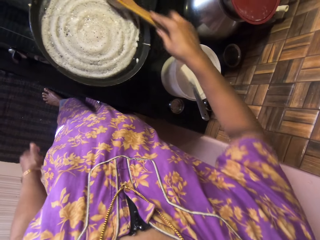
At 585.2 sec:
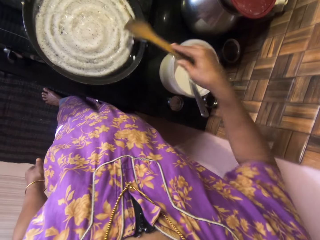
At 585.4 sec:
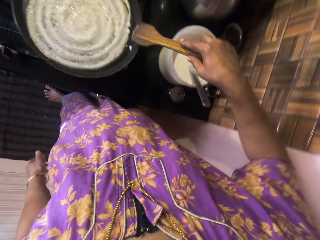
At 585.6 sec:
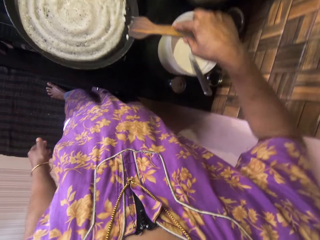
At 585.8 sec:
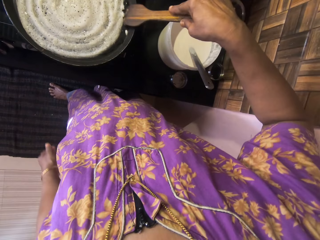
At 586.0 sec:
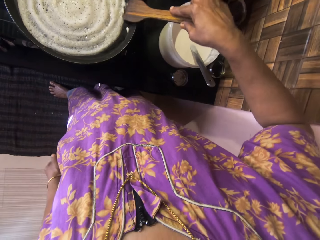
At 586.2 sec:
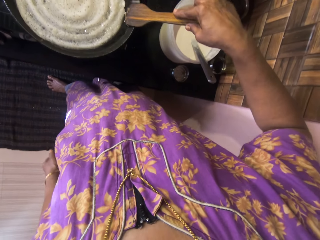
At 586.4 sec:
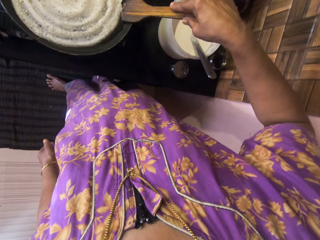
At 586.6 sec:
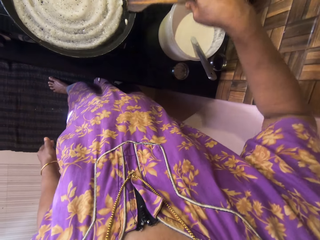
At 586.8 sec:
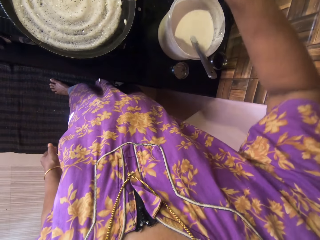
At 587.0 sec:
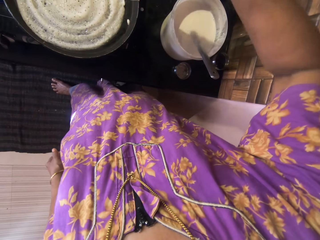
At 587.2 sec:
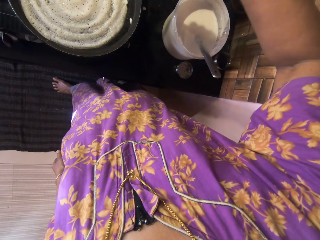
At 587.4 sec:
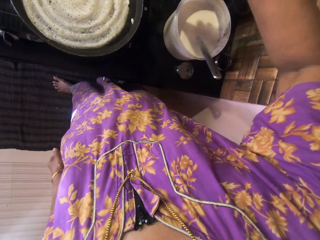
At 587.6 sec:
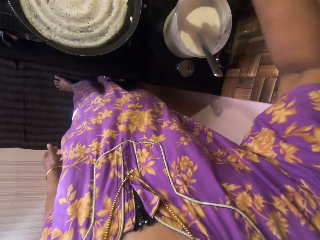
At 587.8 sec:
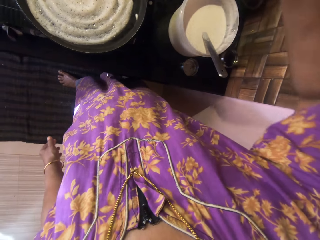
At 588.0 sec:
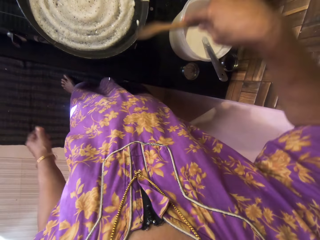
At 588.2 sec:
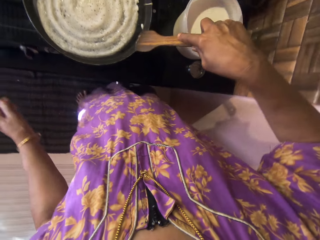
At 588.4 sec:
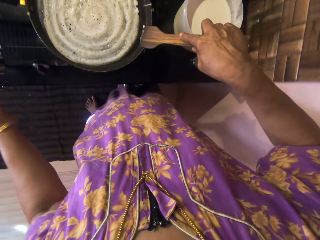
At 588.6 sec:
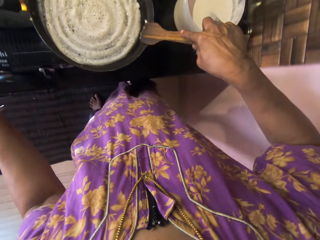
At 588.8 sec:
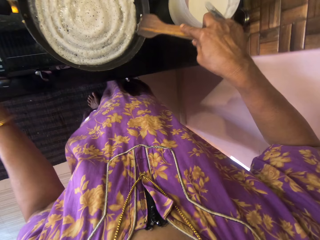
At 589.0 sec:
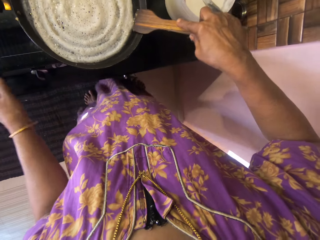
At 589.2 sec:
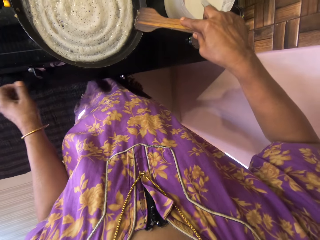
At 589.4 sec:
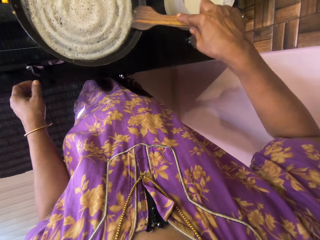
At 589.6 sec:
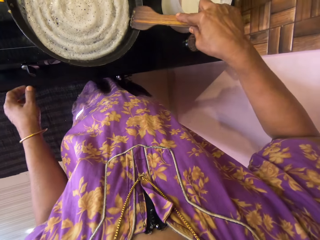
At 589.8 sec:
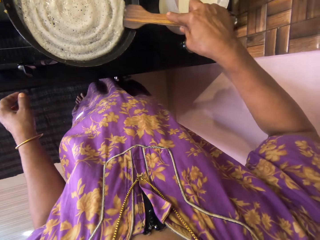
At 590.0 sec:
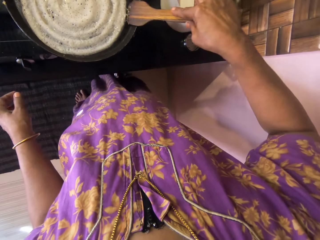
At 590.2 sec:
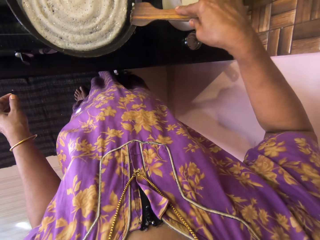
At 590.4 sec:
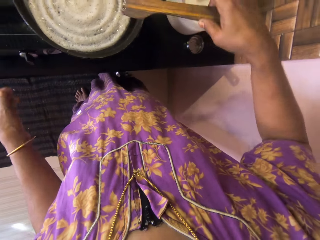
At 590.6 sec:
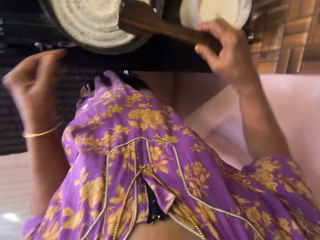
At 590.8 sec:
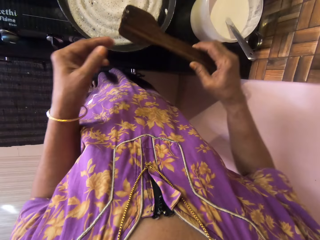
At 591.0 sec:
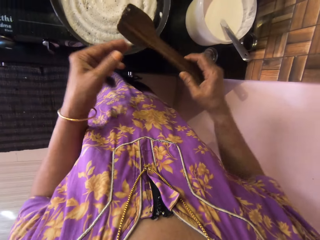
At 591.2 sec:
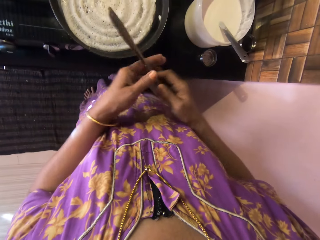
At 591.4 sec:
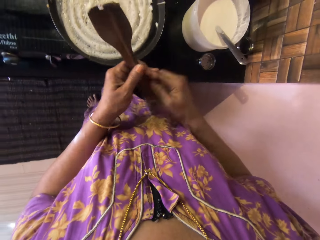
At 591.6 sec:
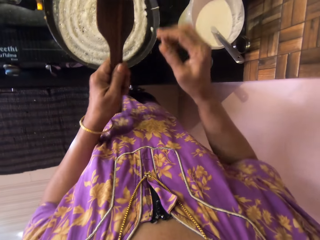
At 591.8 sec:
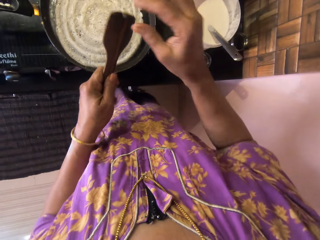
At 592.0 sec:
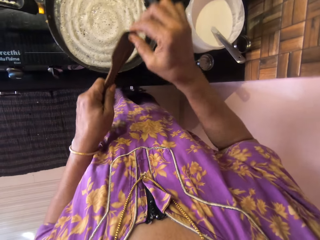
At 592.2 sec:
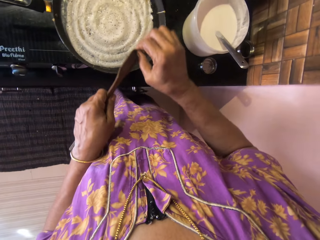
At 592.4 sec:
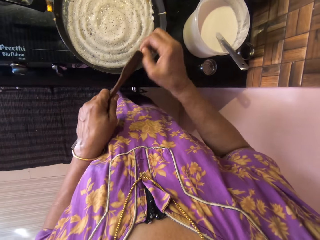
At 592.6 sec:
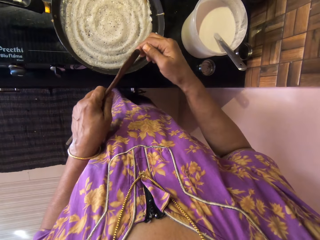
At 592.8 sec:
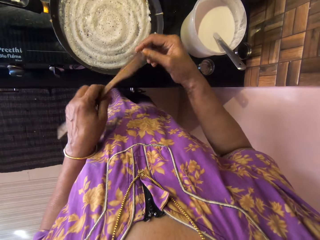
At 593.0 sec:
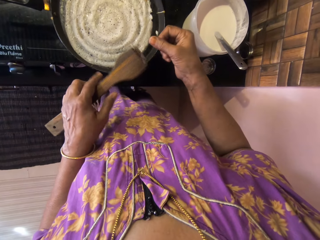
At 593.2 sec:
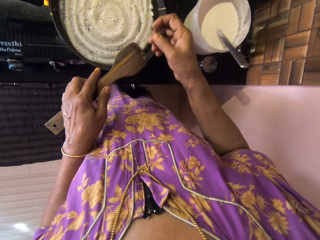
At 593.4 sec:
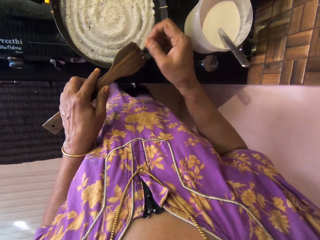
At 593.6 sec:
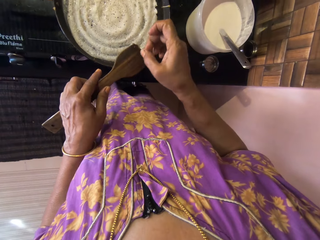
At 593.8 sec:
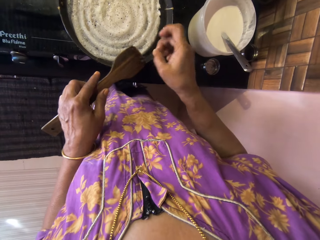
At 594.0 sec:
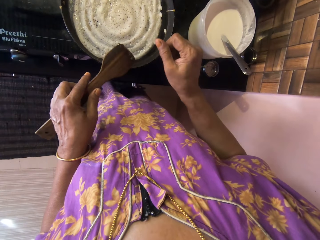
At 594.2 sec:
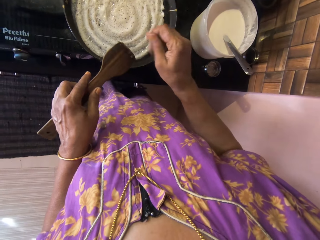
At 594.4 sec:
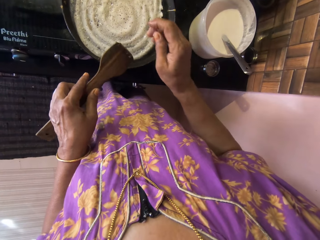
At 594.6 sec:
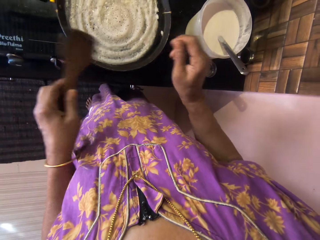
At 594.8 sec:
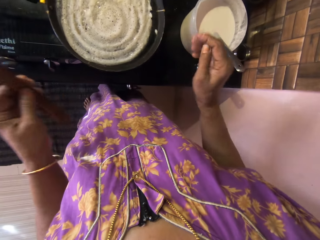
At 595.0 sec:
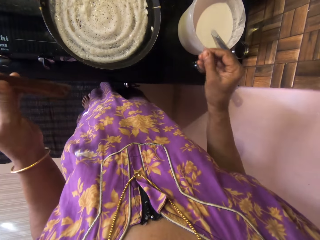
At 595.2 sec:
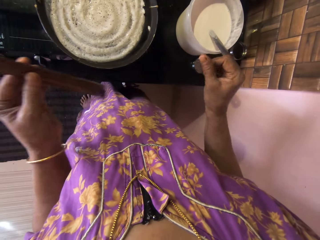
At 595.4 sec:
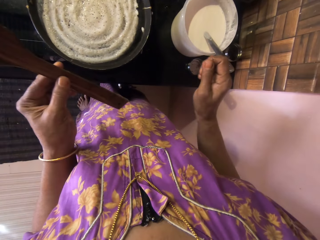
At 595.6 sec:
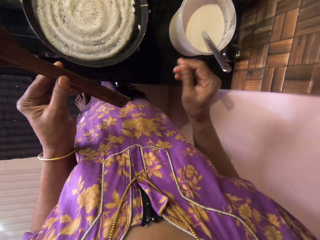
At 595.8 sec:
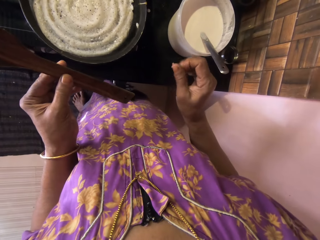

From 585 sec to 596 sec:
The camera wearer passes the wooden spatula from her right hand to her left hand. She takes out a piece of pancake or stuck dough on the wooden spatula with her right hand.

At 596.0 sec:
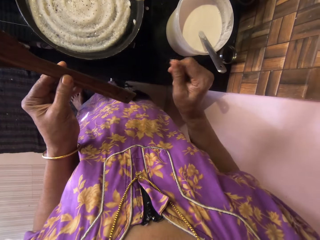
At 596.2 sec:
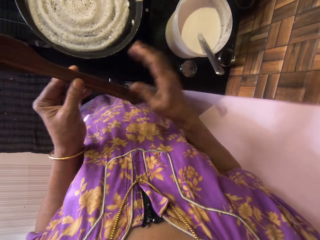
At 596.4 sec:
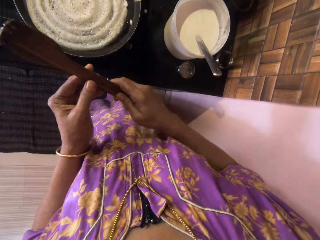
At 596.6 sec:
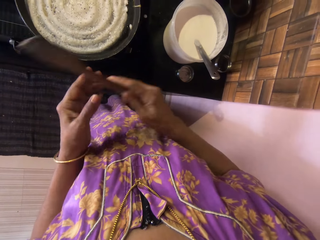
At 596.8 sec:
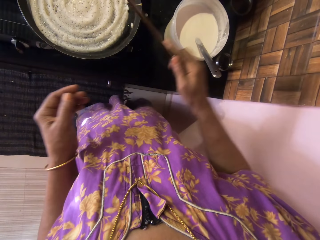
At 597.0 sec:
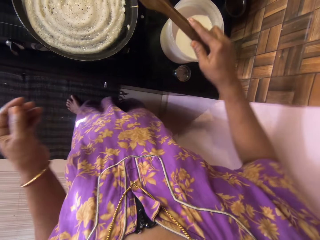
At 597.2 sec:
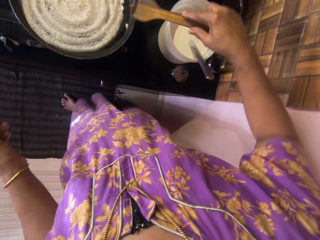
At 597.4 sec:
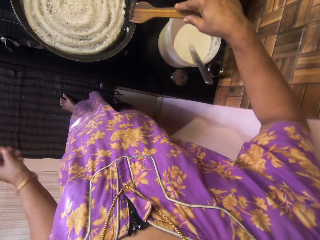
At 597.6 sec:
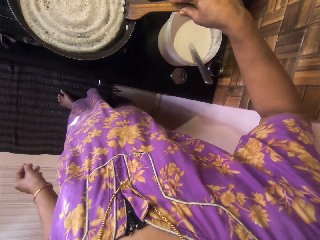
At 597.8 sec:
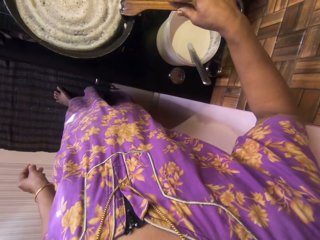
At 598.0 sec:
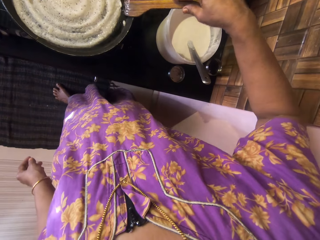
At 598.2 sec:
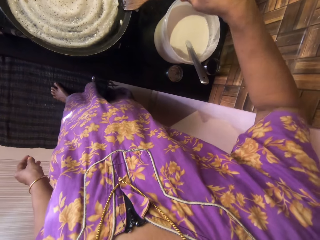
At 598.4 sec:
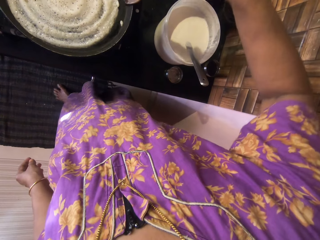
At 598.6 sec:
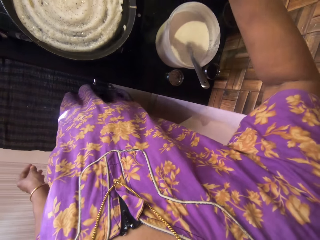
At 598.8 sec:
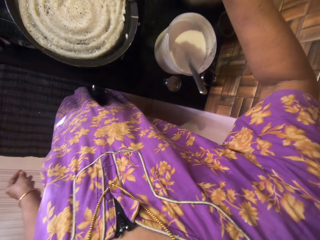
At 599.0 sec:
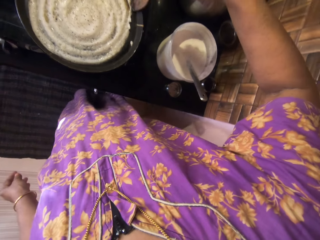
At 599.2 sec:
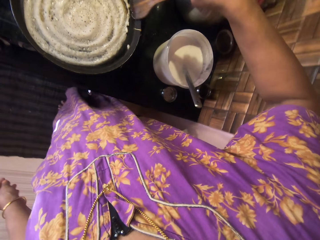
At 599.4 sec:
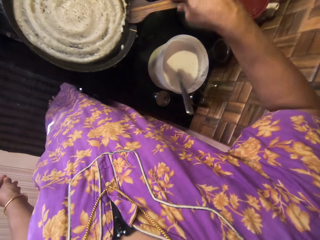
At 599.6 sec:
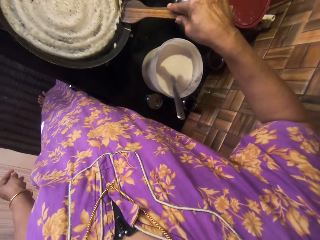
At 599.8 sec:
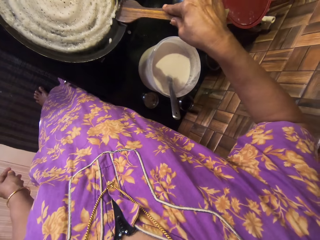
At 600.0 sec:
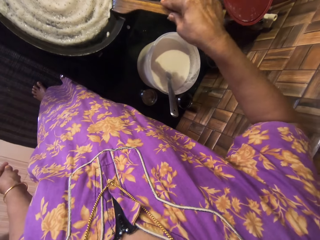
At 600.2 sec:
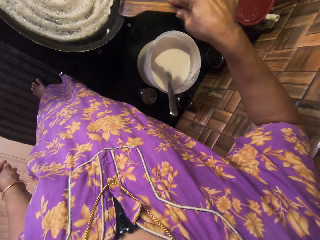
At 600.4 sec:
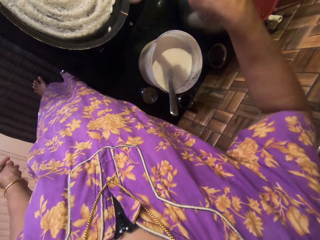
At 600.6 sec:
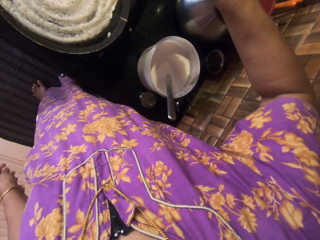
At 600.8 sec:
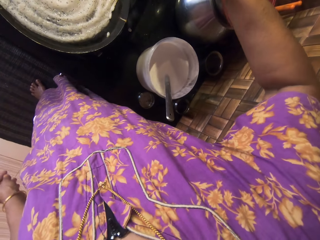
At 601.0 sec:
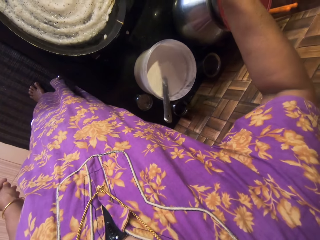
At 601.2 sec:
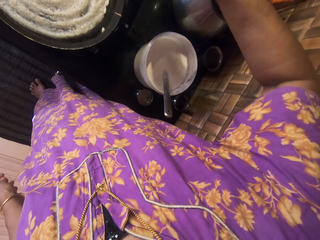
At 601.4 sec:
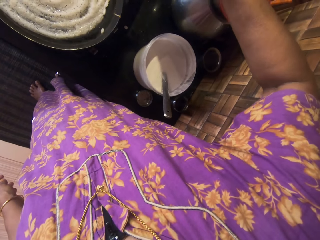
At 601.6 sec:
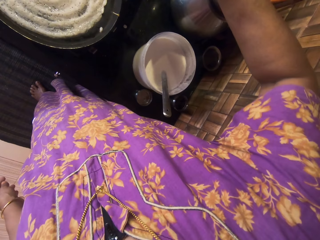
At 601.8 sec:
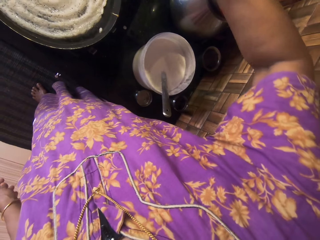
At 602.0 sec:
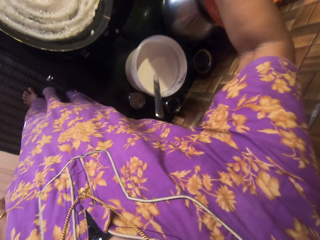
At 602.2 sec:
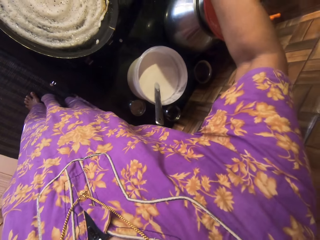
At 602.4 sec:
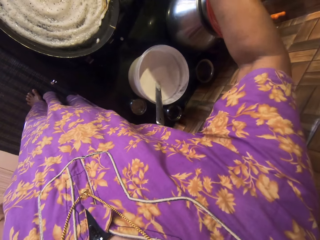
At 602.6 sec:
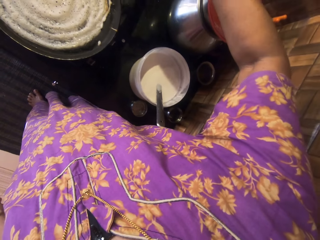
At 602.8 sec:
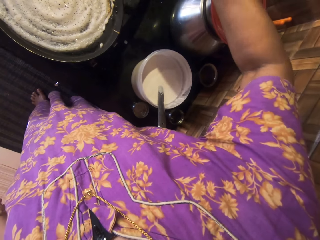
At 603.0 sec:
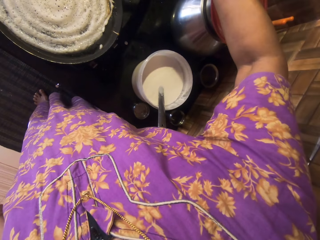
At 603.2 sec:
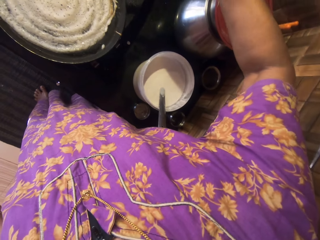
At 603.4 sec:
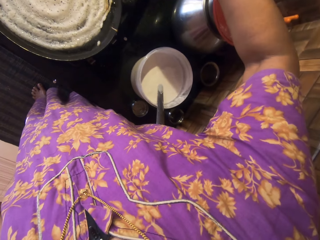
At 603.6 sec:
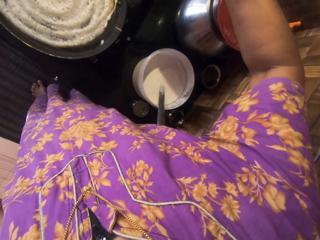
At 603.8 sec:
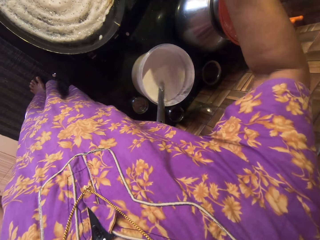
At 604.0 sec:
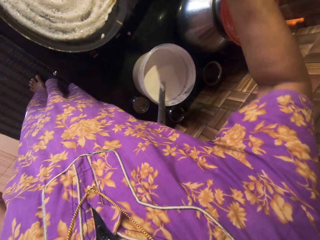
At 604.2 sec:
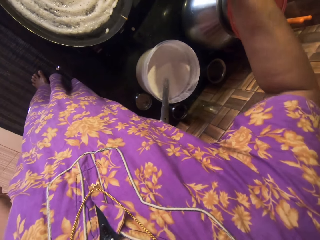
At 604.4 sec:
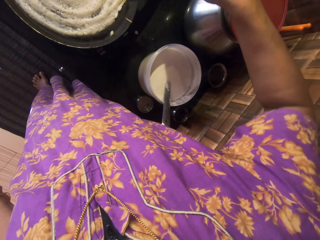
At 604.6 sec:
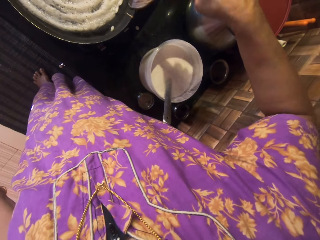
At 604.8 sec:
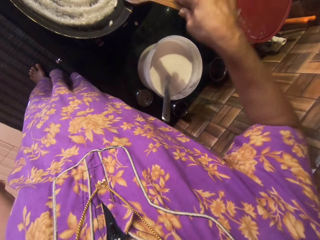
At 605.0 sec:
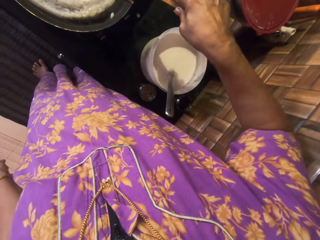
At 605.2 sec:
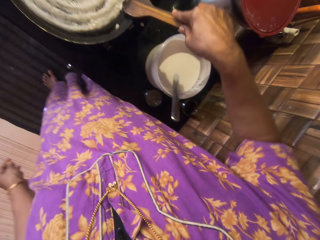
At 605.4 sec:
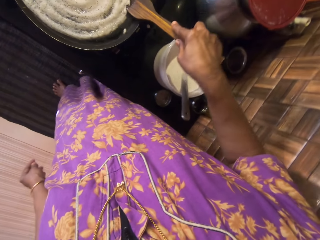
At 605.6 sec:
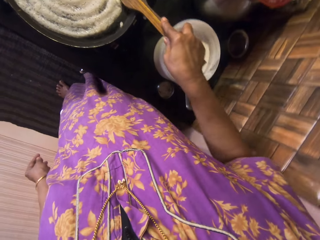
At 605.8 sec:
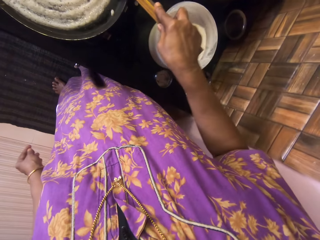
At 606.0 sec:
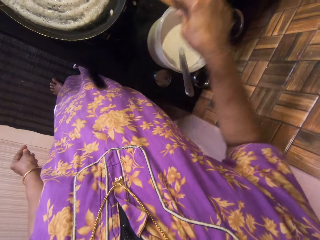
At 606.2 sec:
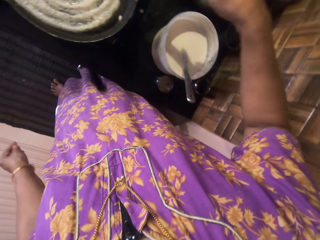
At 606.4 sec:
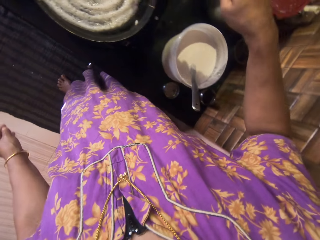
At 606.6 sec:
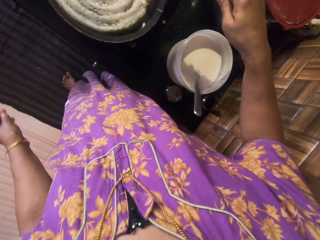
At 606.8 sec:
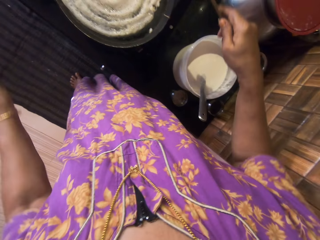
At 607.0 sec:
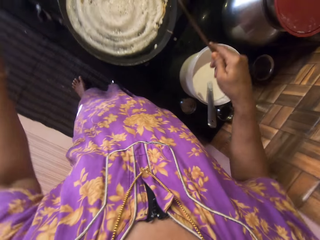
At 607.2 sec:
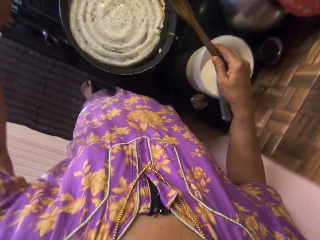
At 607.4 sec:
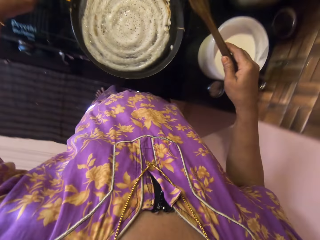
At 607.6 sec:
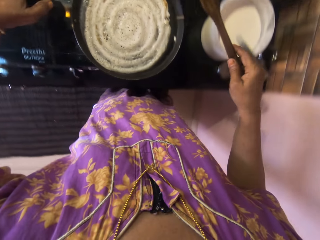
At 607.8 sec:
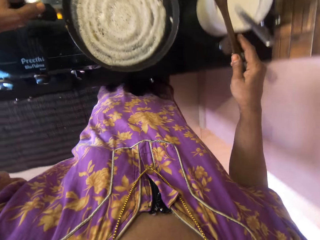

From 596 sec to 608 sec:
The camera wearer passes the wooden spatula from her left hand to her right hand. She turns the pancake.
